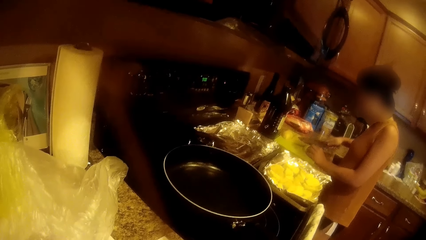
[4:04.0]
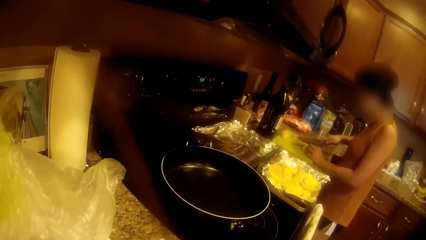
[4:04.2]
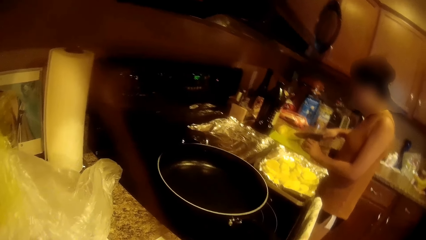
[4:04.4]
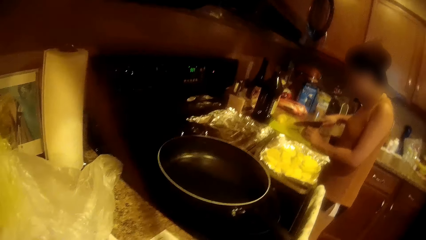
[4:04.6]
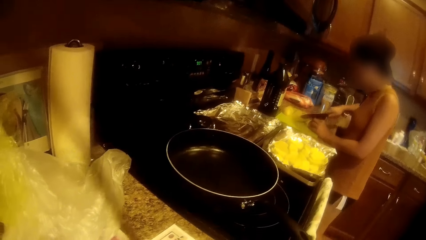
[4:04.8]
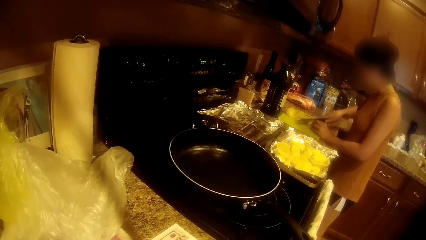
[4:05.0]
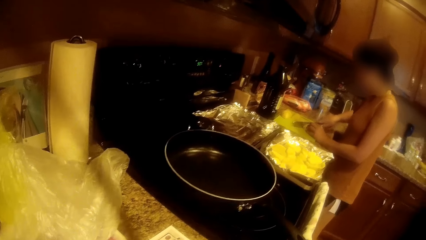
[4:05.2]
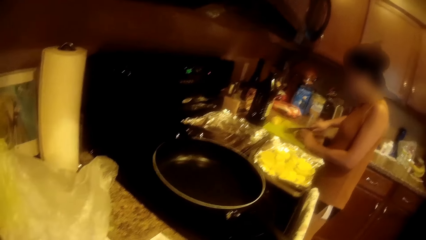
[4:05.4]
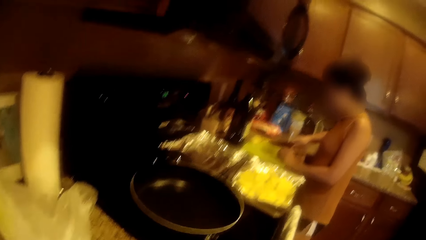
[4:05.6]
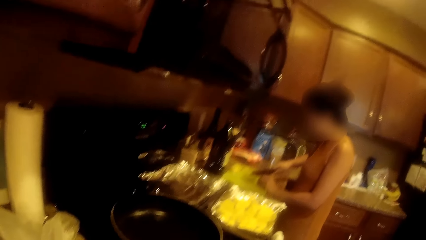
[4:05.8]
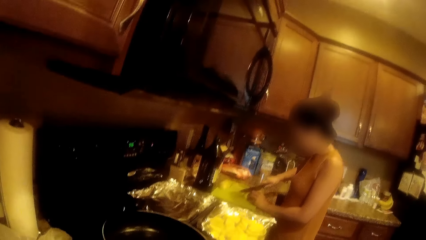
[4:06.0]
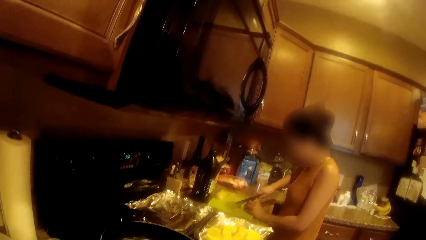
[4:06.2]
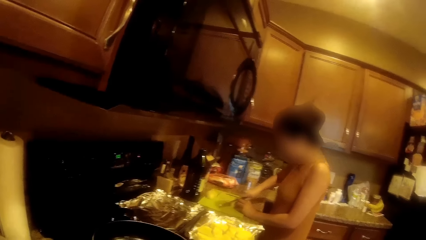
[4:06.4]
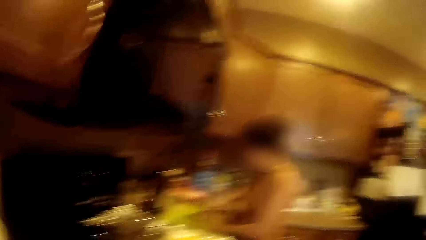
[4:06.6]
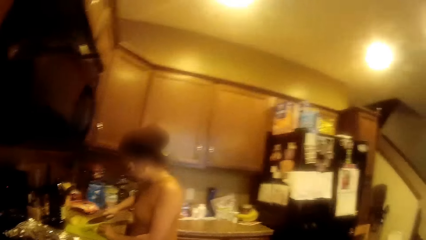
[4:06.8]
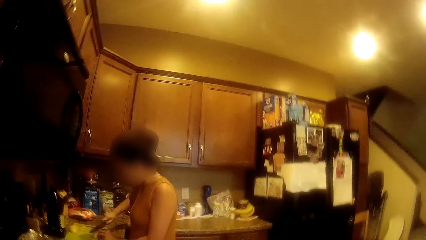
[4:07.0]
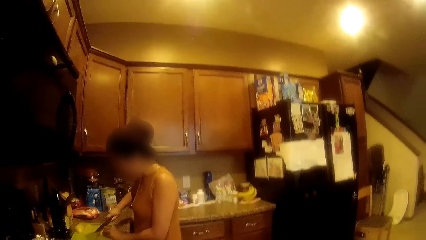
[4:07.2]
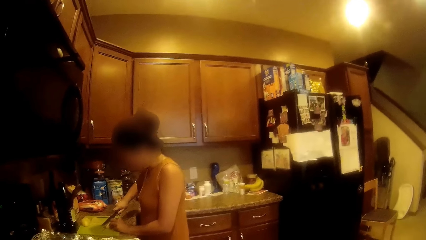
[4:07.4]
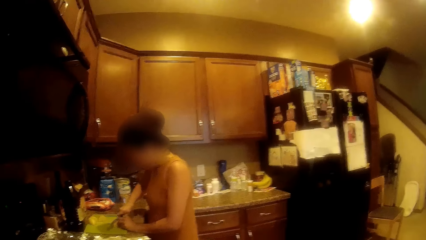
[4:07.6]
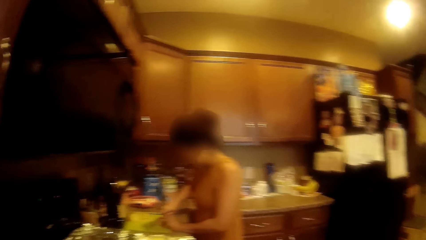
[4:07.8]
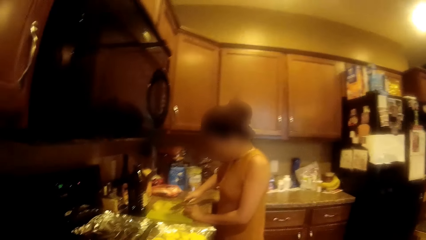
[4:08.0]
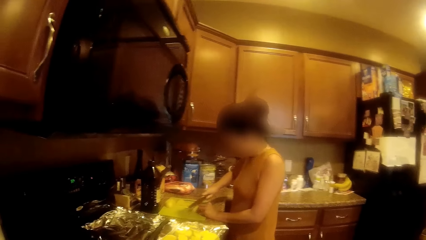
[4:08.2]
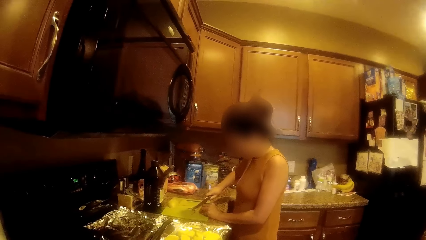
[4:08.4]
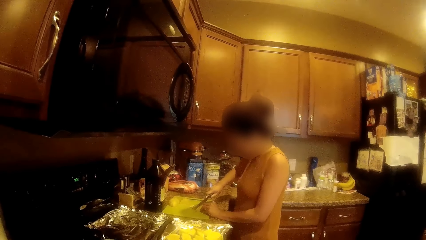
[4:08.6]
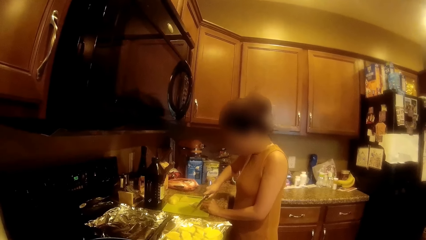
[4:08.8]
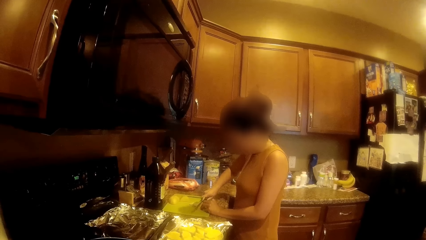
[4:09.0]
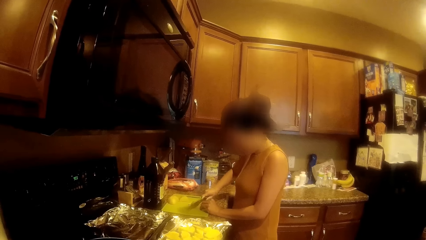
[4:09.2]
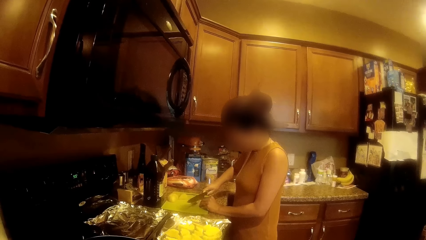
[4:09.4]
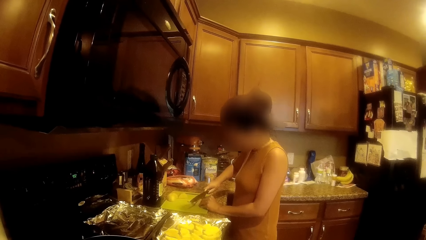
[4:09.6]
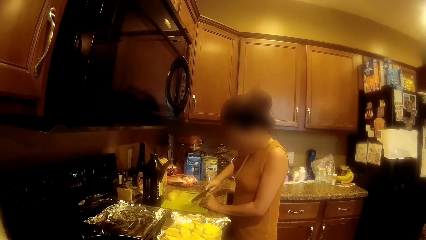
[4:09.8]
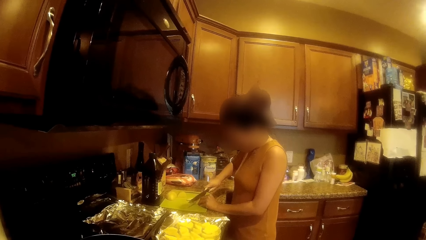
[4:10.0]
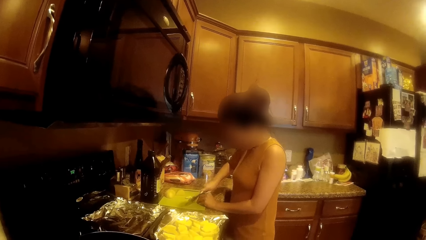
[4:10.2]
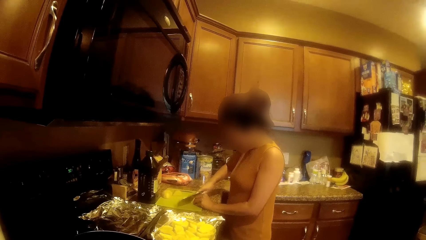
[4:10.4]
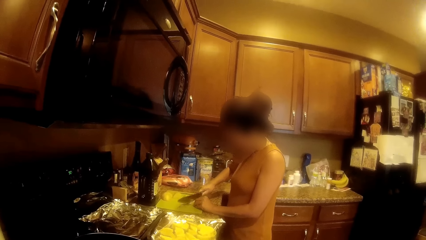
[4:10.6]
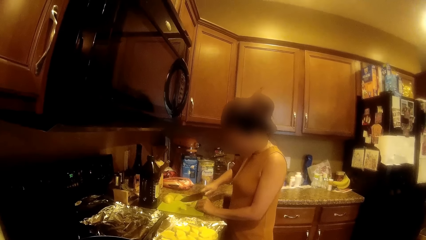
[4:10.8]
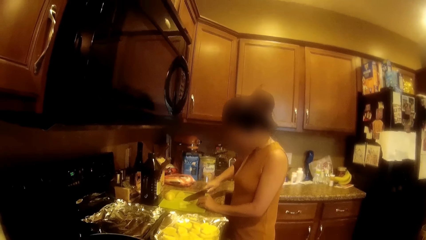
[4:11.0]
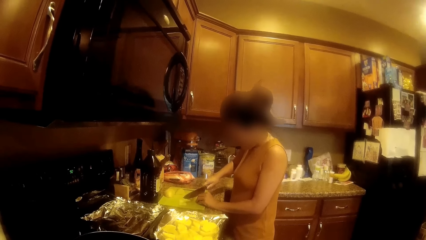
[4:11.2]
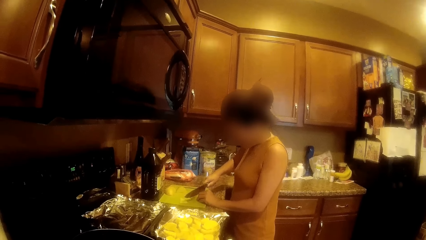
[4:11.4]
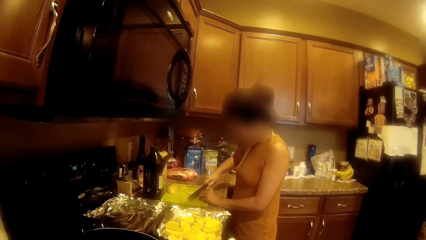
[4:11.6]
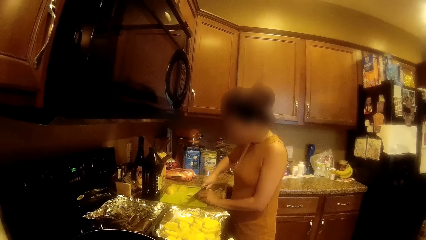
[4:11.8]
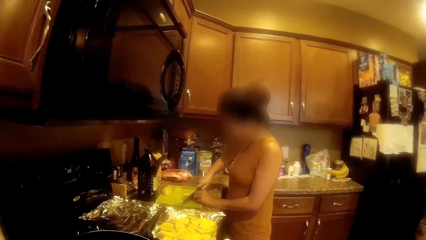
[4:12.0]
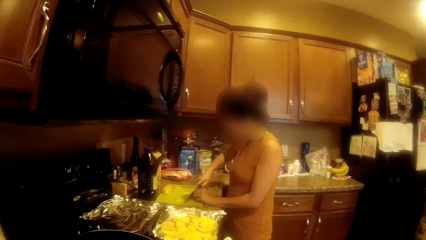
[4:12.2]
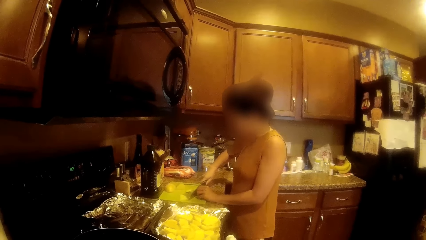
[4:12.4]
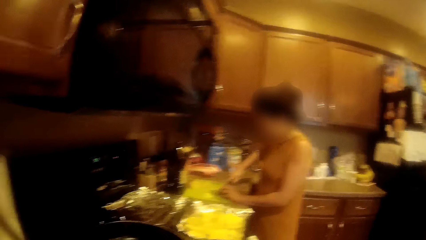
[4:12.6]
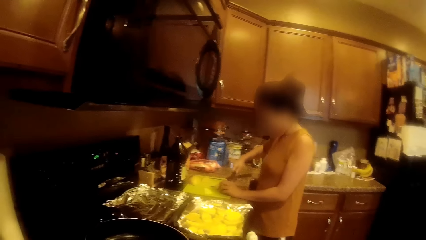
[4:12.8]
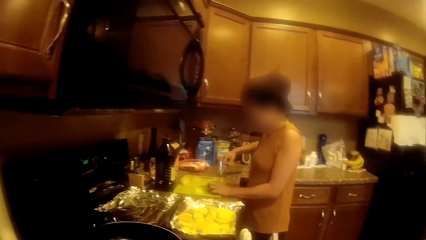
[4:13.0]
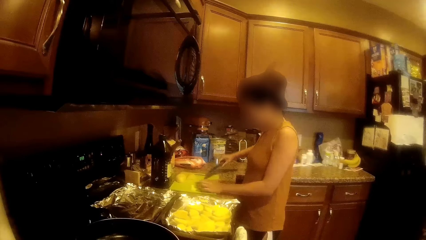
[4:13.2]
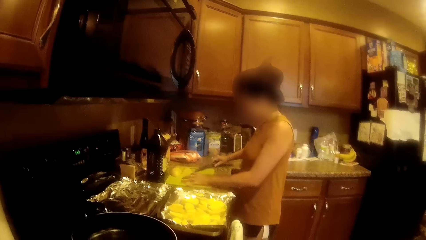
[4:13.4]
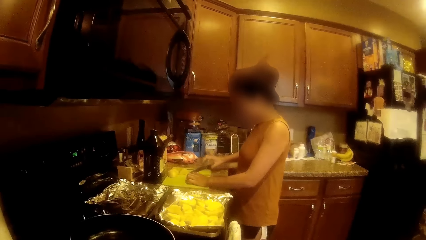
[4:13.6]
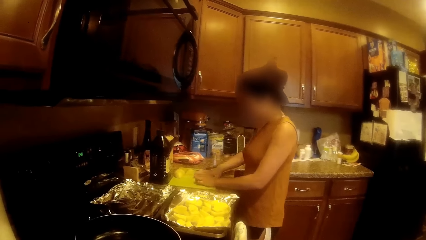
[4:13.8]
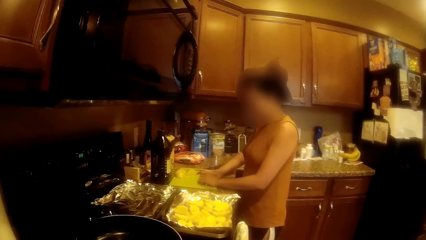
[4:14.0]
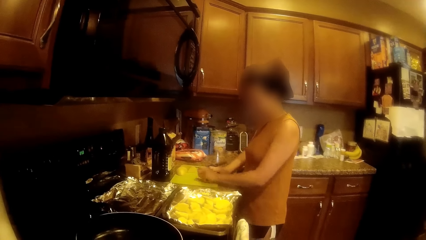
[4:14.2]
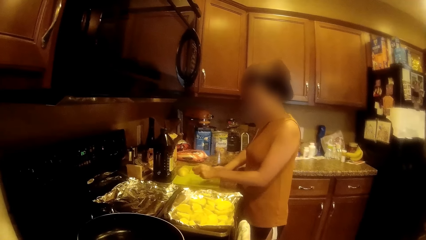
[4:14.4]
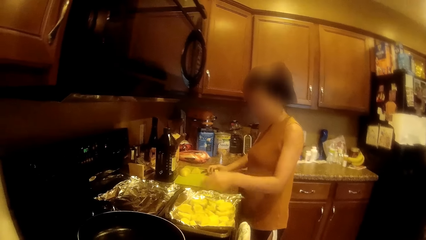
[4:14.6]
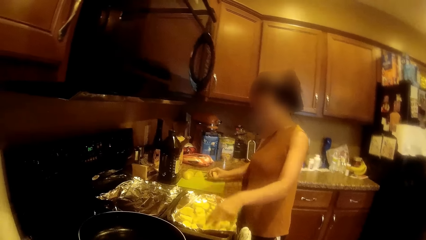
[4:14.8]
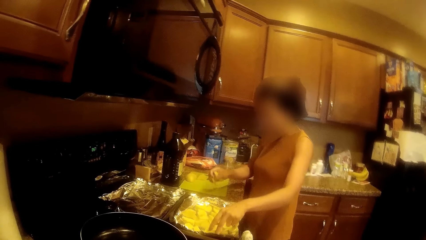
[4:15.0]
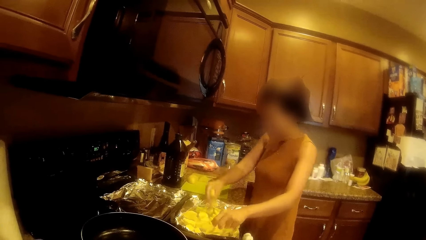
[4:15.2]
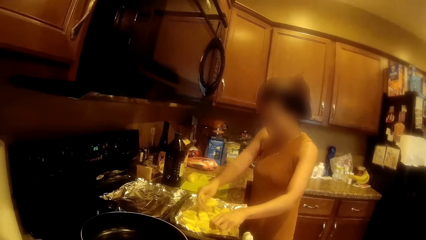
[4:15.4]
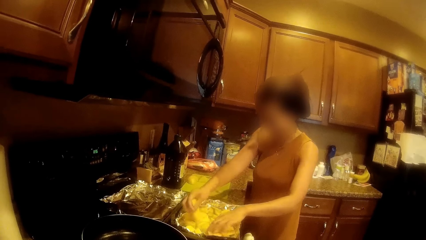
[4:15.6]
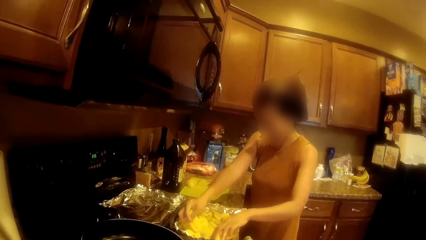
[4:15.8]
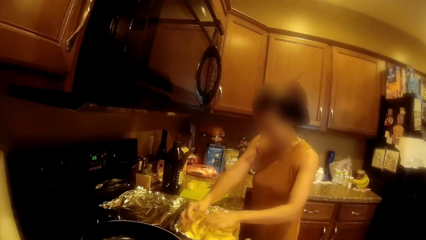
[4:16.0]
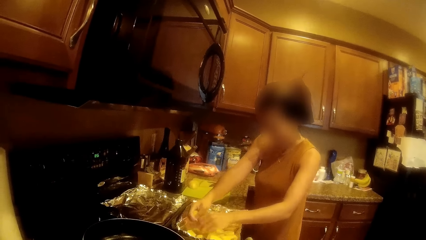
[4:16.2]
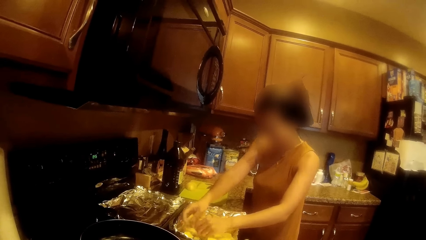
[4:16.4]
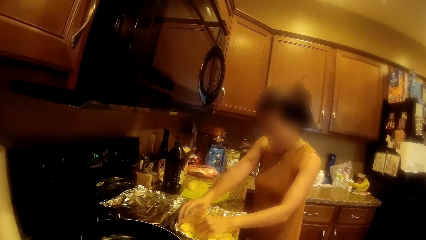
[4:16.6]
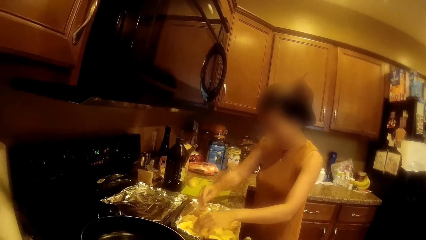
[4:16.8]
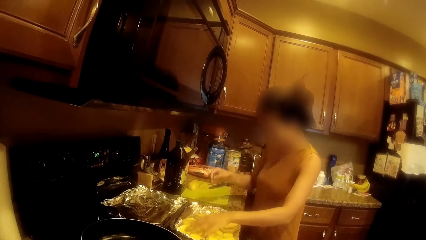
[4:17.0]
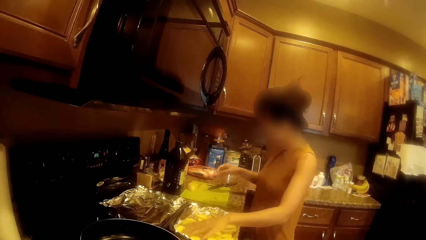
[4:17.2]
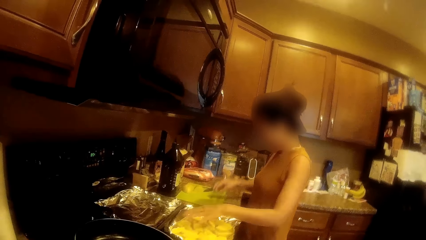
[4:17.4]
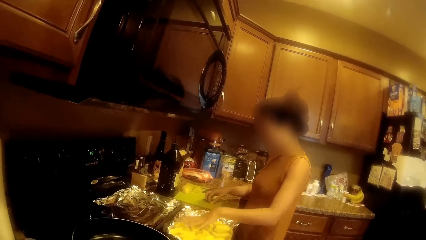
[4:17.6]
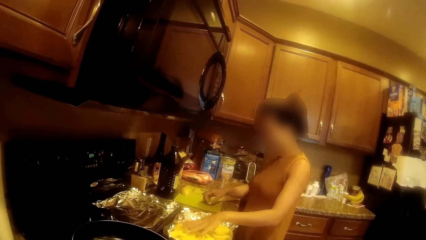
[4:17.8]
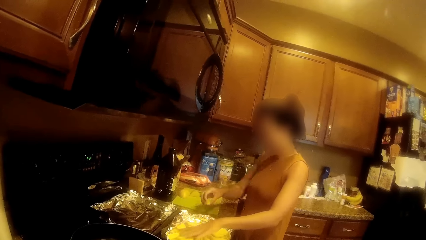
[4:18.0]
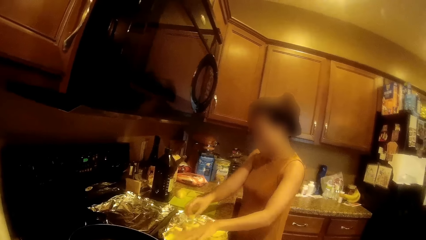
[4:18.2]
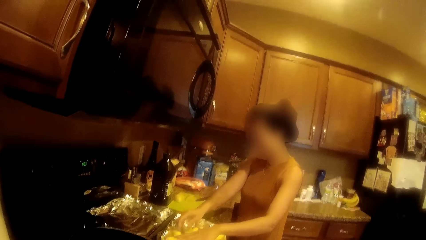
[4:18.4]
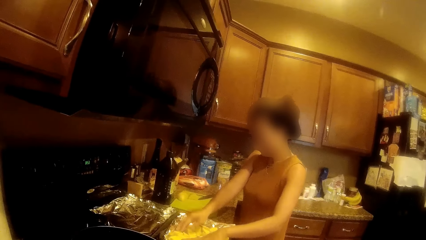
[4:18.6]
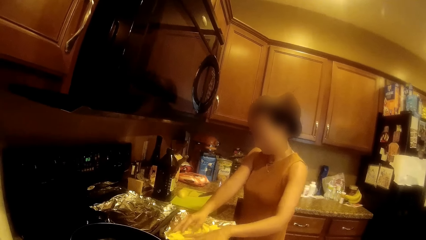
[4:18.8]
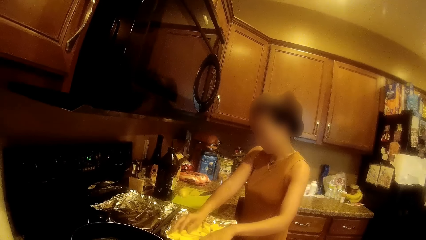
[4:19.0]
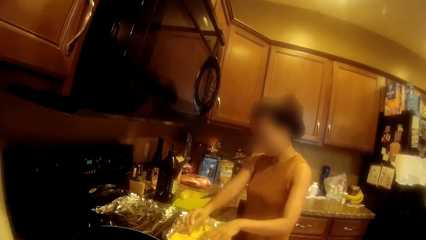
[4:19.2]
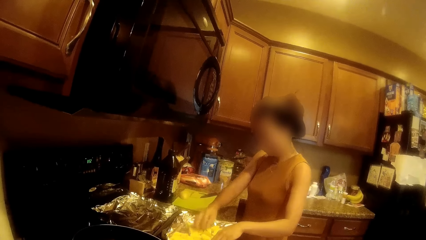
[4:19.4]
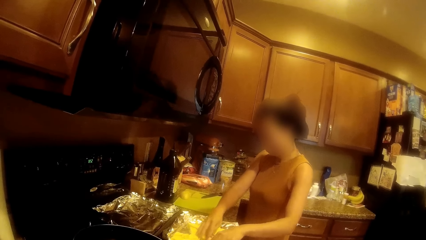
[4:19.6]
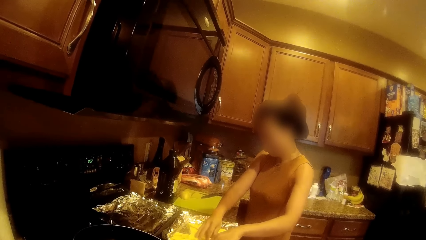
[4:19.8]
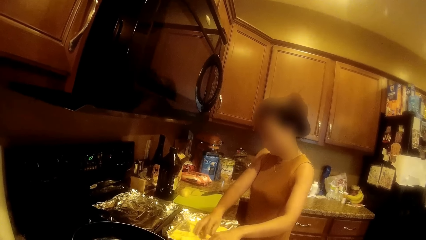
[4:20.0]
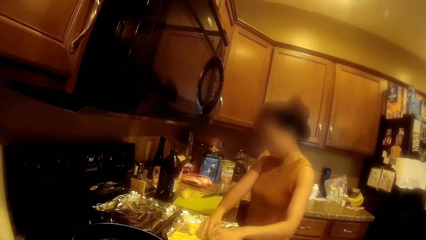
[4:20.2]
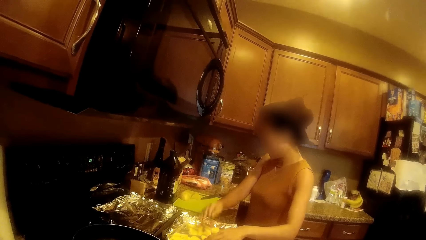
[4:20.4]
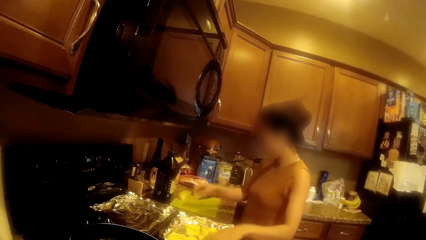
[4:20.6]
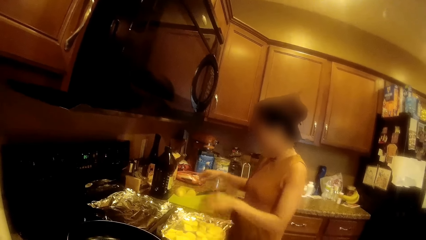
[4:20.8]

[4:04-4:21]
A woman takes the potato. The woman drops the potato into a foil tray. She takes the potato and puts the potato on the tray.
